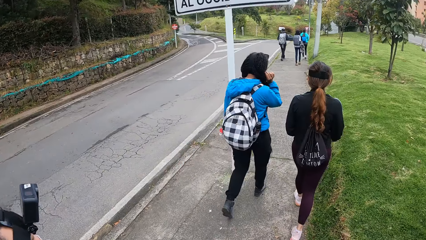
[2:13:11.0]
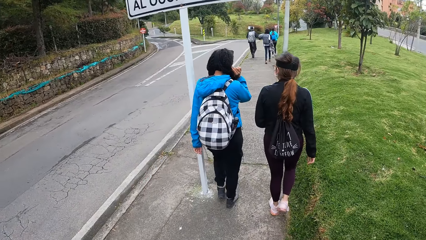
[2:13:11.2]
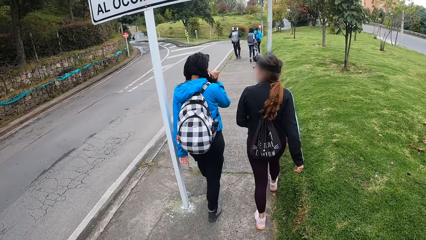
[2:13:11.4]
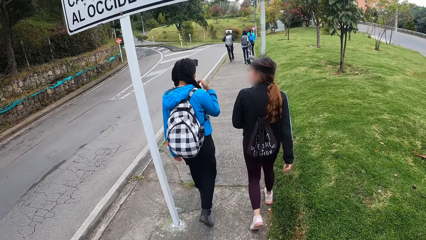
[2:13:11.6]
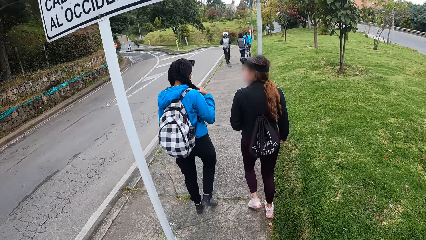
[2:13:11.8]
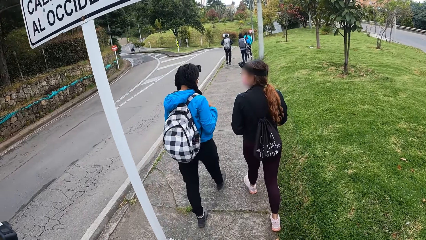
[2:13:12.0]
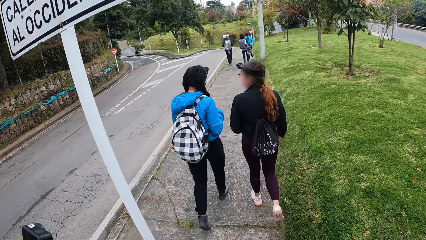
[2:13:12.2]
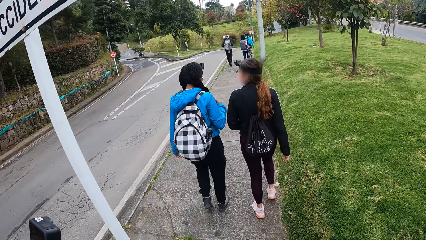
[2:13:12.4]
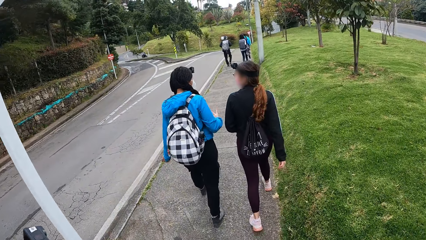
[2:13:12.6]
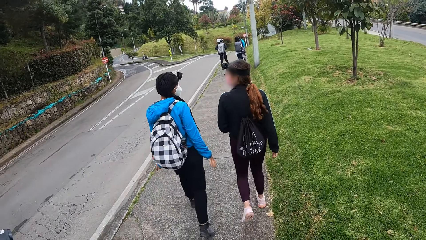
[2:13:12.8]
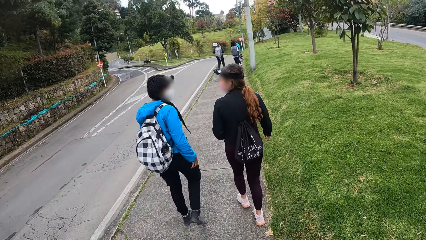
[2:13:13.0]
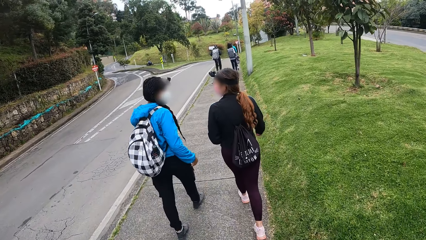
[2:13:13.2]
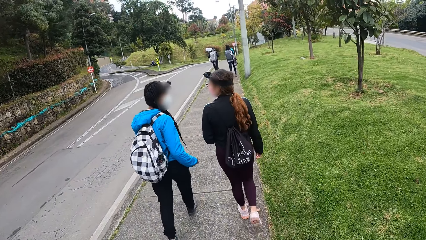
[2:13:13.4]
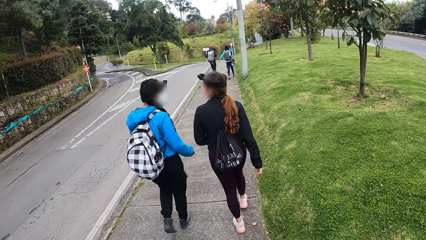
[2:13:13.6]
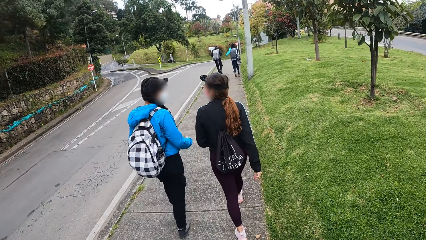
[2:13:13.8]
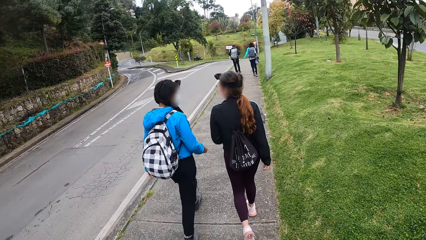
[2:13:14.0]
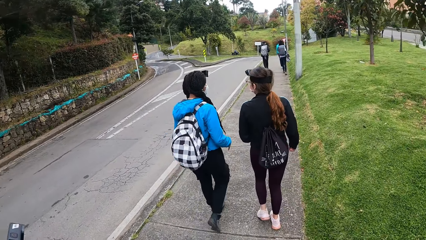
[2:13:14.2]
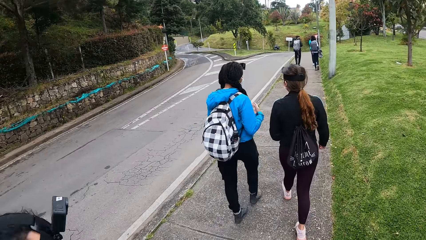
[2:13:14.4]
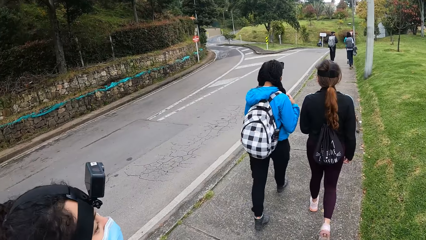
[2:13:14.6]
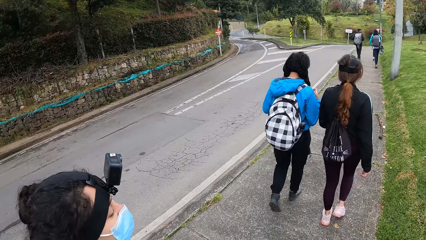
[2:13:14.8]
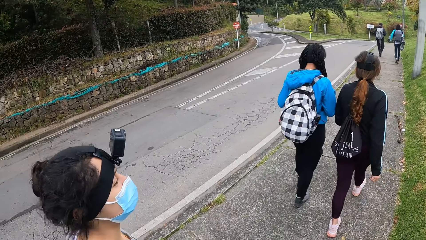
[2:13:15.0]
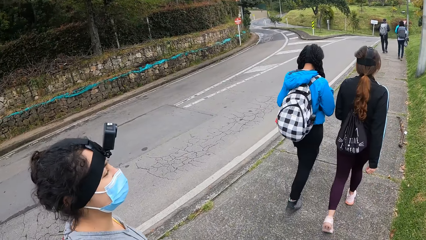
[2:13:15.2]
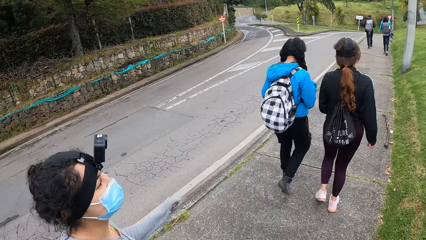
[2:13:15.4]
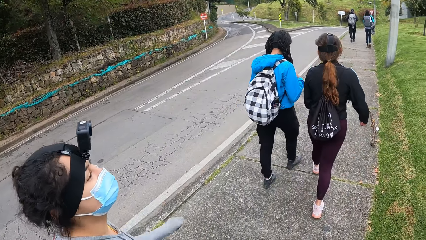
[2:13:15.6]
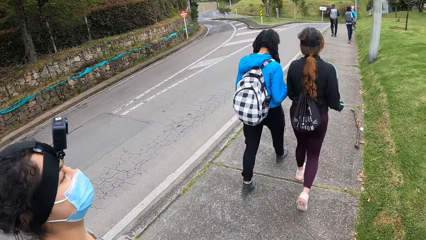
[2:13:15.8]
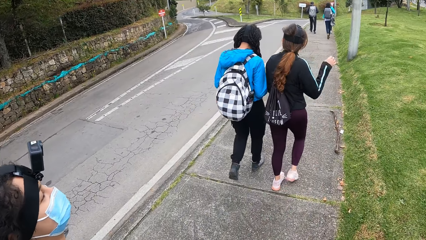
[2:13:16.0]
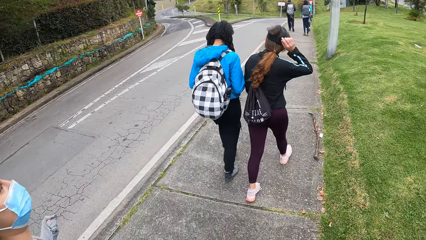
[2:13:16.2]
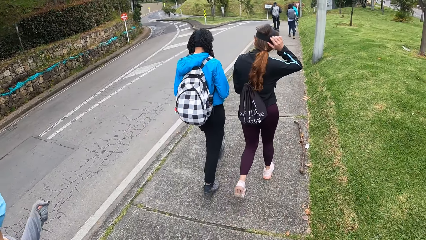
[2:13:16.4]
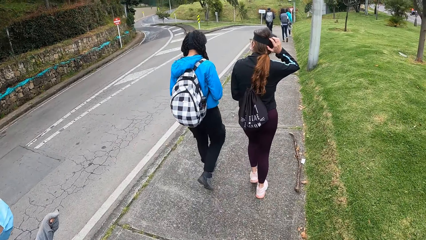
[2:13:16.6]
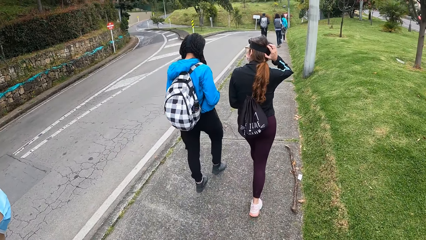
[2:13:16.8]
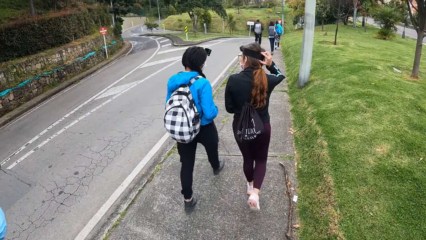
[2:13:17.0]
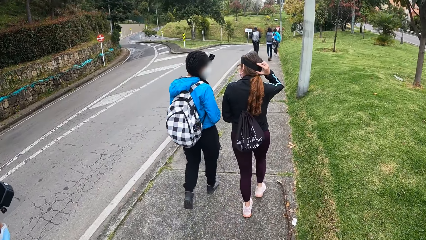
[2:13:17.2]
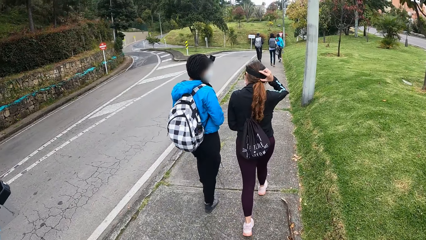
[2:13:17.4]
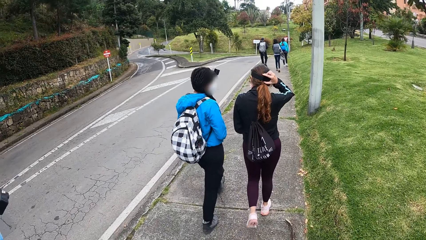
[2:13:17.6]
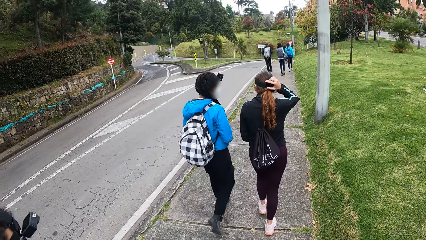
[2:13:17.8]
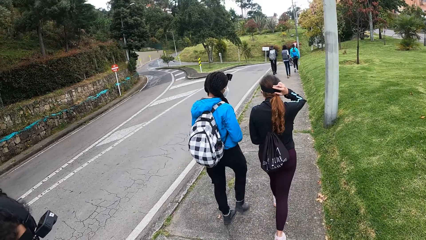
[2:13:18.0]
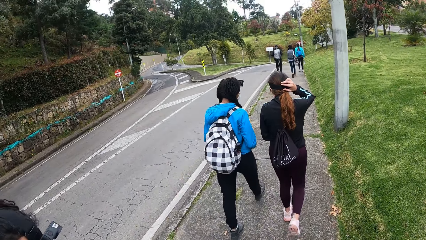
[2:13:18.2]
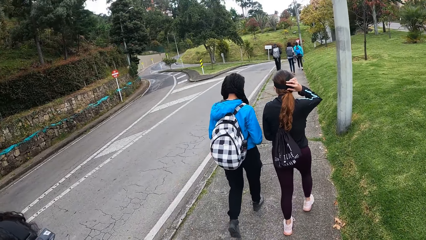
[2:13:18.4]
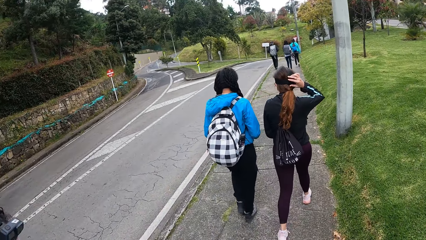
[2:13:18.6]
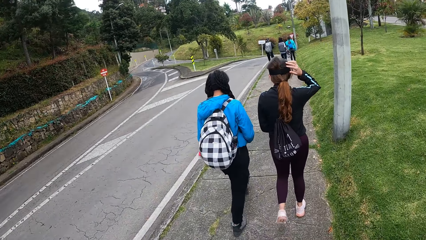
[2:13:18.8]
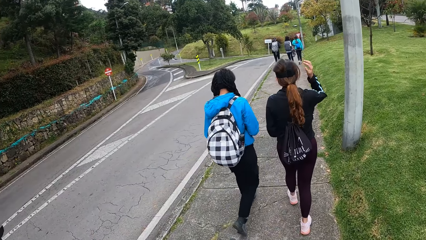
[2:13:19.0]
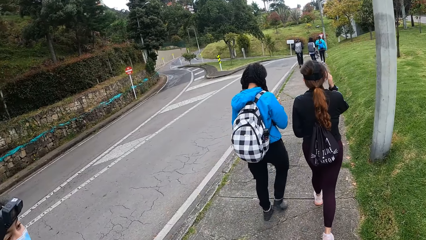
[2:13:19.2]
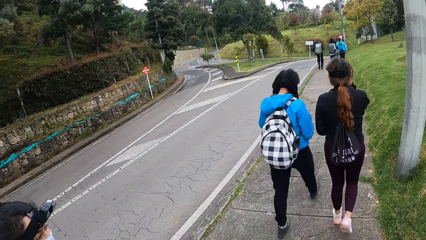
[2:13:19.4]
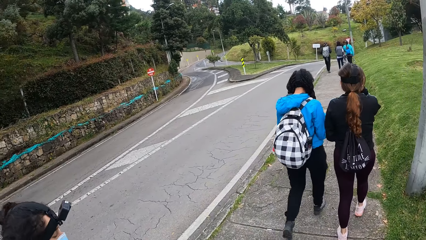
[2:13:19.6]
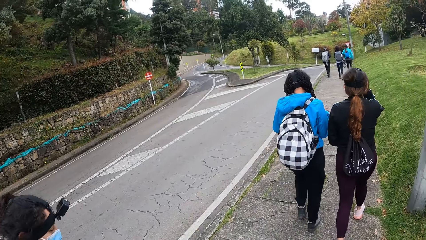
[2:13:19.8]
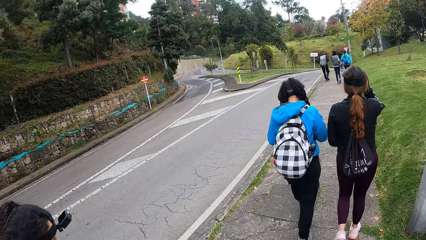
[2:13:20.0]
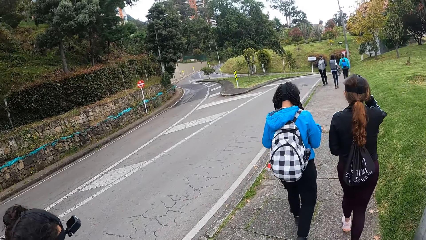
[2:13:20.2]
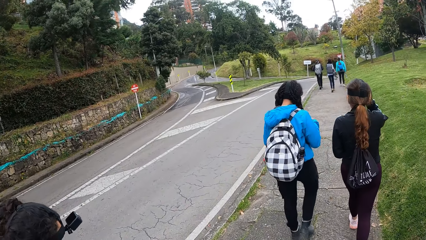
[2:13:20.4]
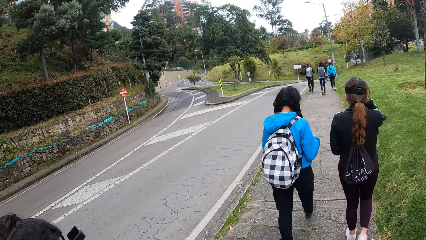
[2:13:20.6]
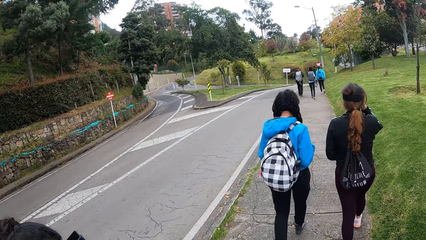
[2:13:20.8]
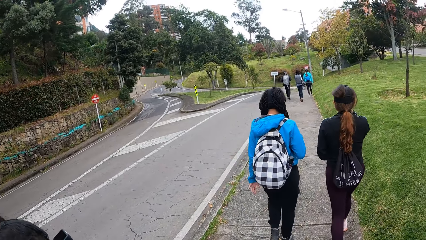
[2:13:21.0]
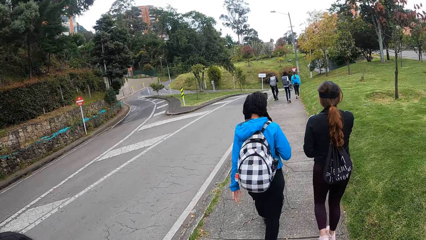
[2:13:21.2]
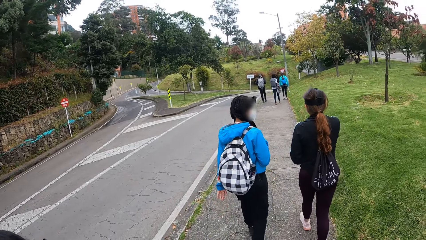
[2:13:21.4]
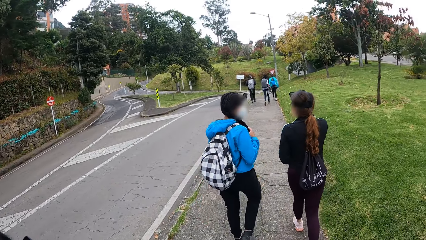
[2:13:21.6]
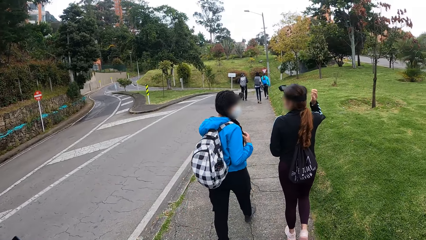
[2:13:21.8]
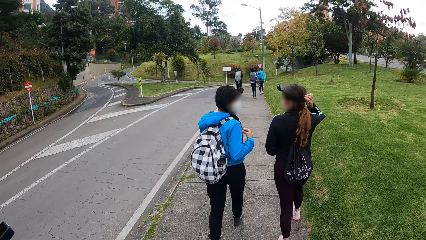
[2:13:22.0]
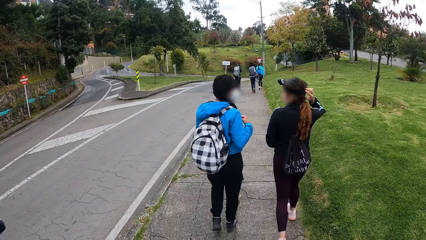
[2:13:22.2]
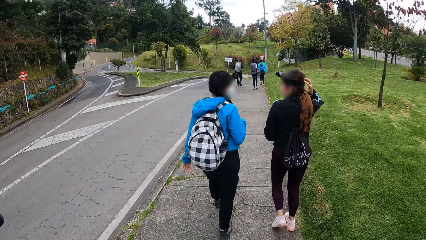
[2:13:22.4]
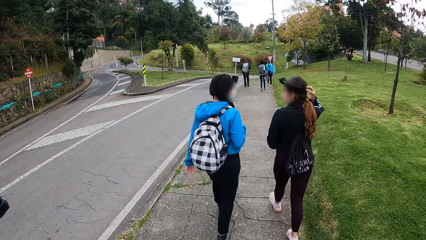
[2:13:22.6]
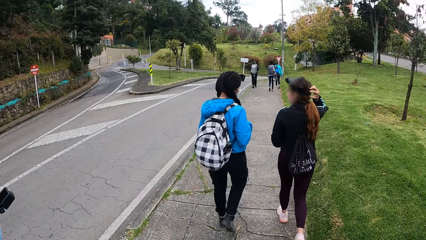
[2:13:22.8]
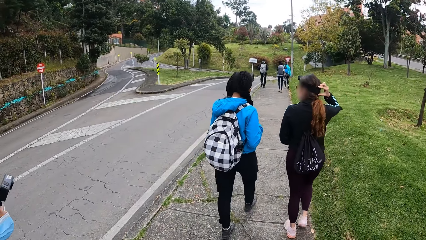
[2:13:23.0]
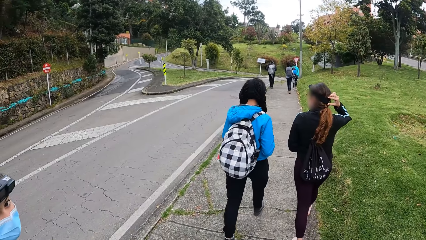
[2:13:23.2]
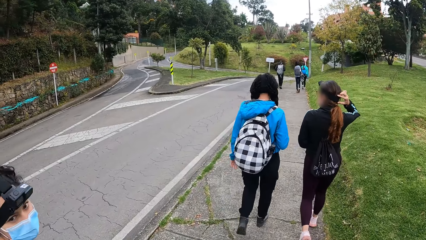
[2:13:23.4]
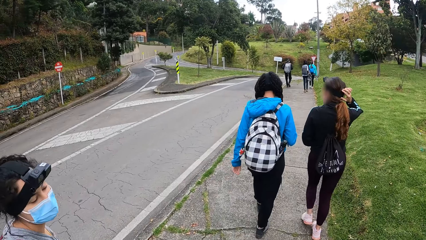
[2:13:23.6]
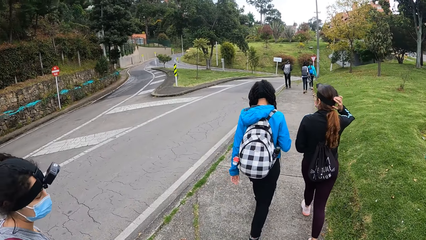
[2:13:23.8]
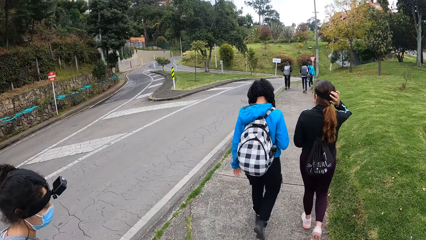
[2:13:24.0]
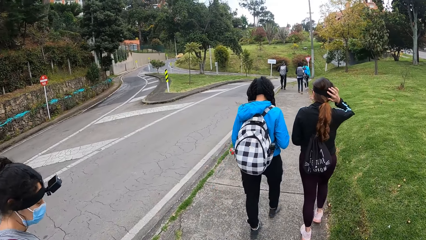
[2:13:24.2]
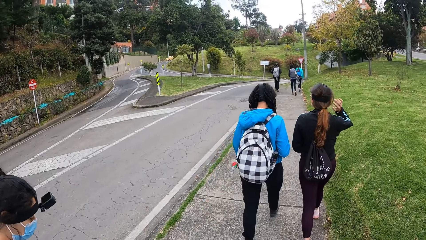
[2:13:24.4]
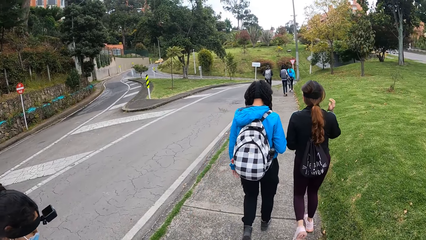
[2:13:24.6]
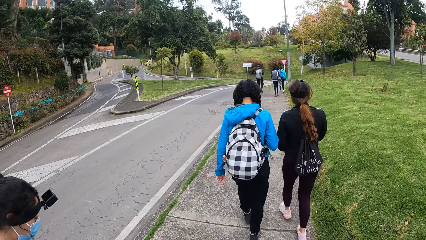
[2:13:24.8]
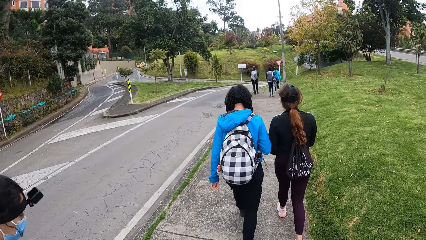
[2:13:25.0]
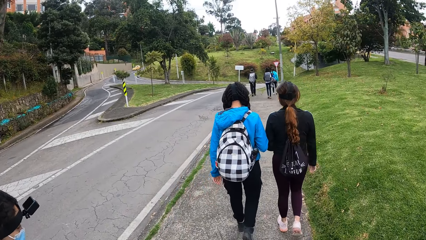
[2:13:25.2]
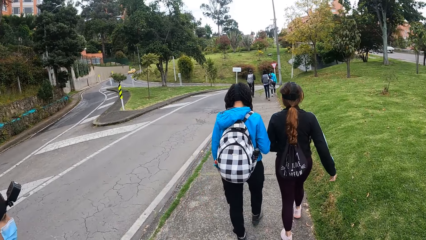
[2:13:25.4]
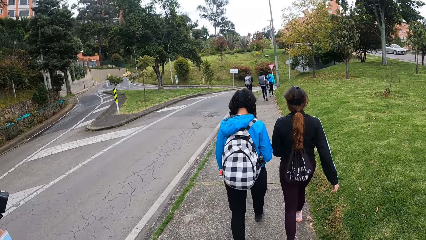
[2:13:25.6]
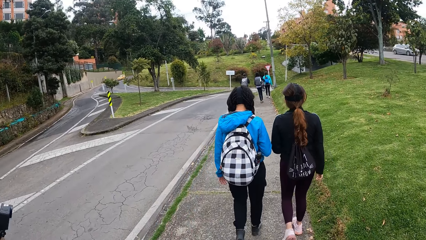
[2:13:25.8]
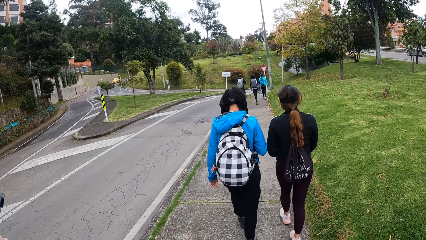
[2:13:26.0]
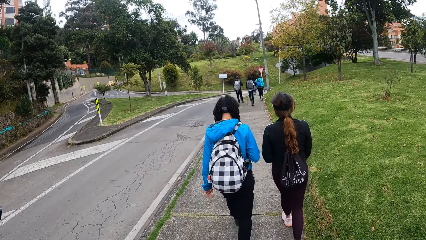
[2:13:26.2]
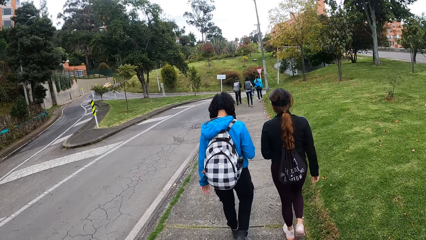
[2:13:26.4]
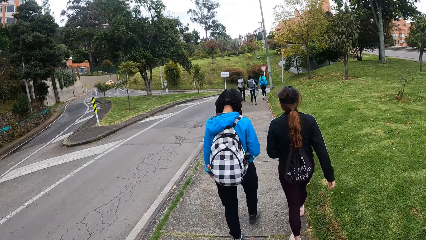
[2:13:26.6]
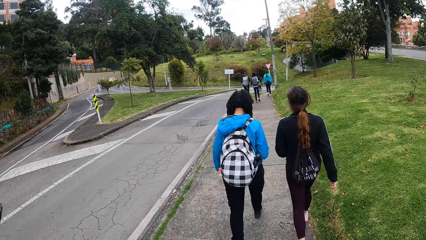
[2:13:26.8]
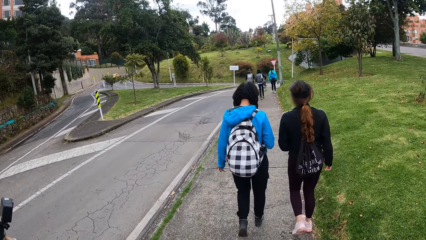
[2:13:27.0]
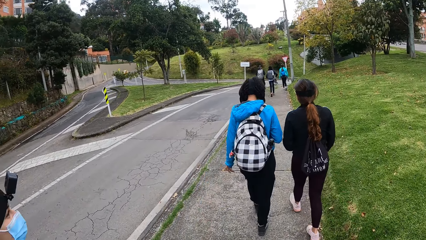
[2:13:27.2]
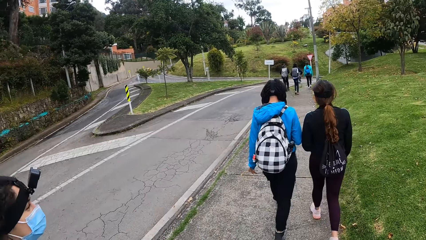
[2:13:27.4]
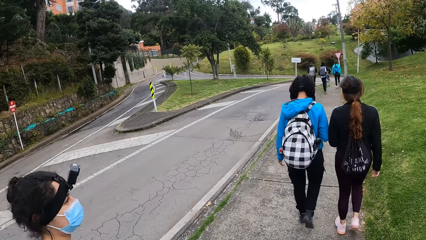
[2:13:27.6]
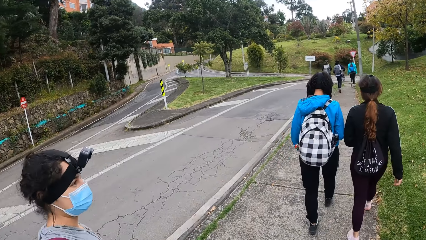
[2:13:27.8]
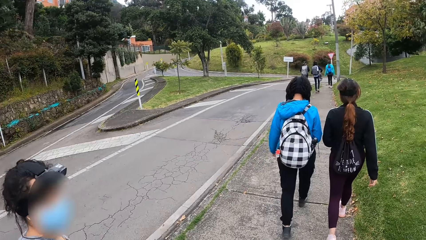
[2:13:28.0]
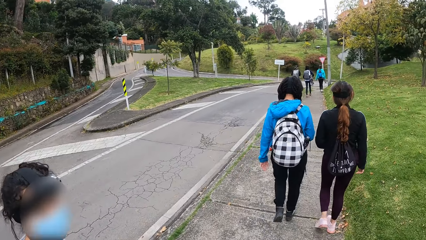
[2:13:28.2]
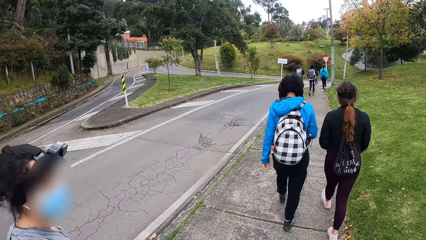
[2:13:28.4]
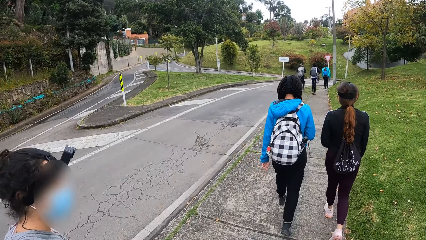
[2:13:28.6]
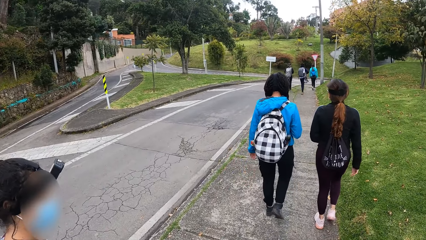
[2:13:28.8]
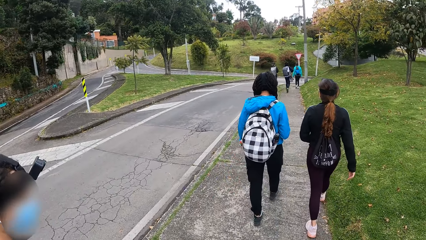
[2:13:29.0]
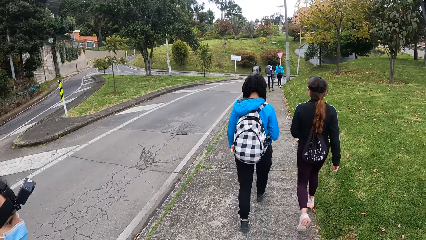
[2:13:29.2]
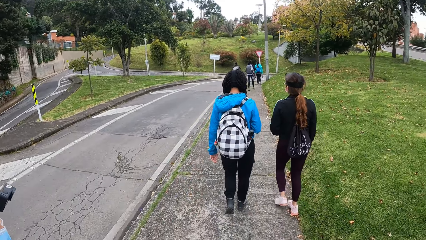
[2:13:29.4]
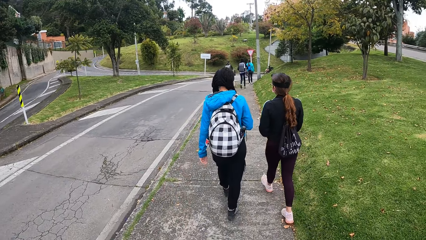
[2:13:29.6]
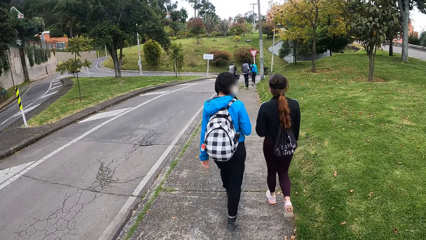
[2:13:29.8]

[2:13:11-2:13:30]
A woman holds her hair with her right hand and removes her right hand from her hair. Another woman adjusts the camera band on her head with her right hand. She adjusts the camera band on her head with her right hand again.
